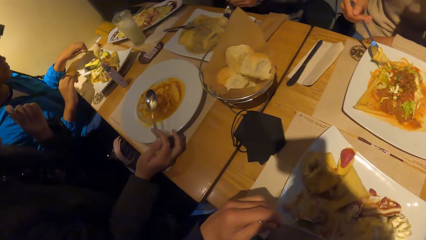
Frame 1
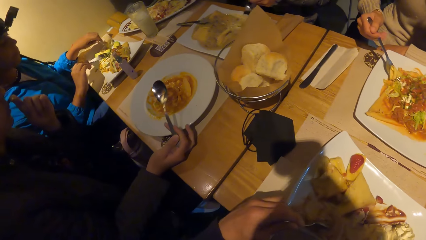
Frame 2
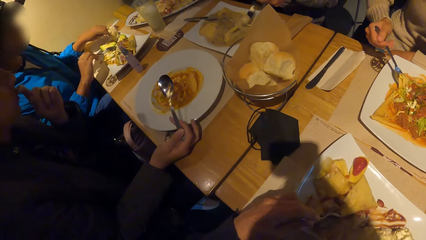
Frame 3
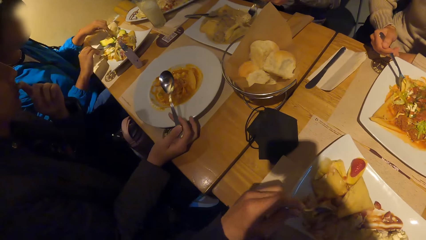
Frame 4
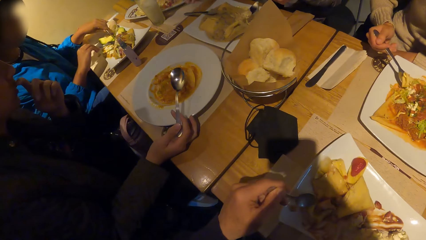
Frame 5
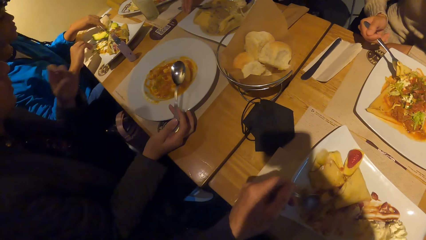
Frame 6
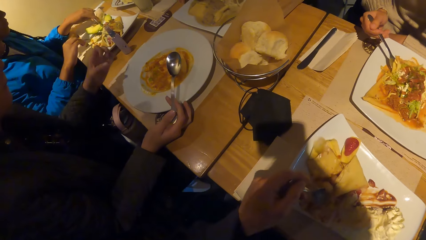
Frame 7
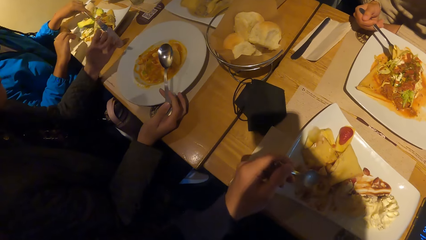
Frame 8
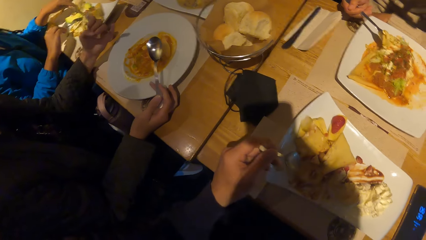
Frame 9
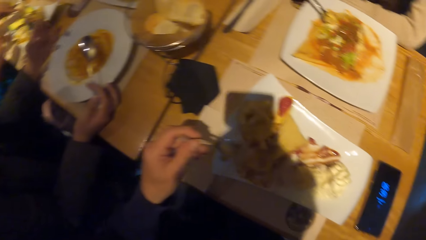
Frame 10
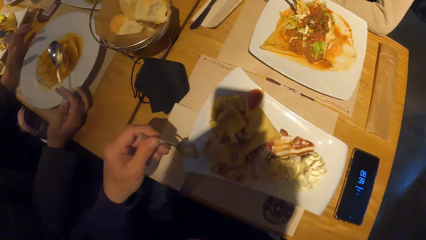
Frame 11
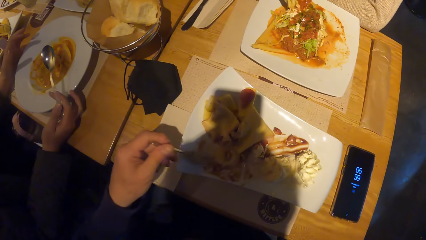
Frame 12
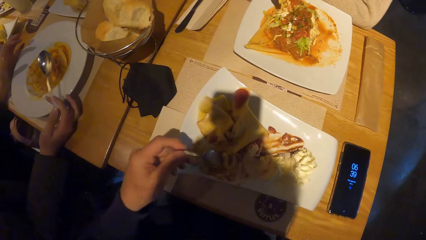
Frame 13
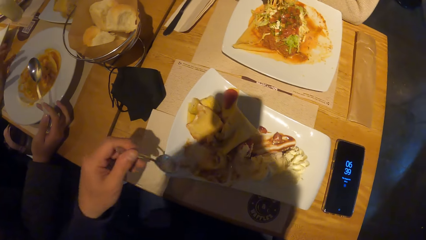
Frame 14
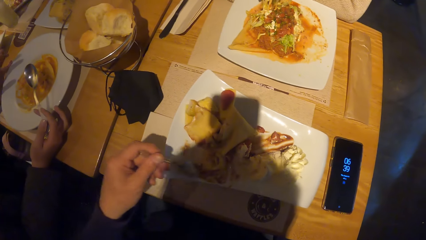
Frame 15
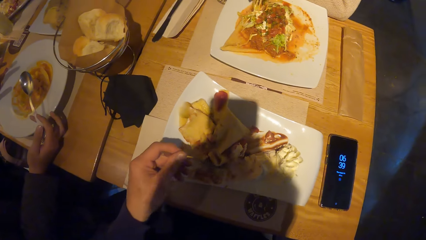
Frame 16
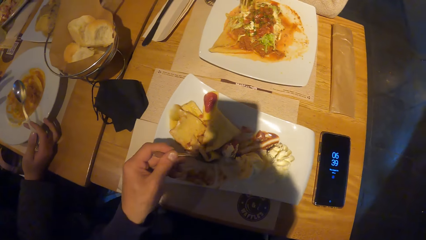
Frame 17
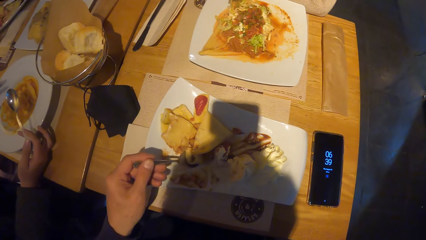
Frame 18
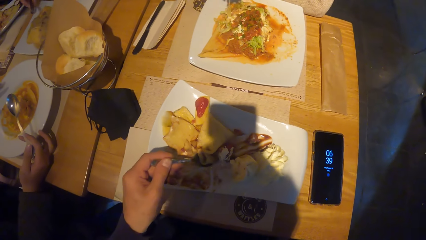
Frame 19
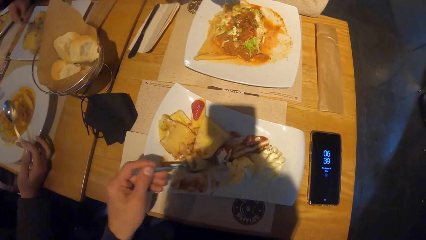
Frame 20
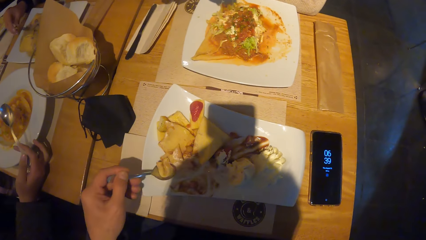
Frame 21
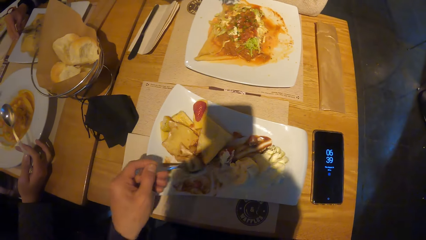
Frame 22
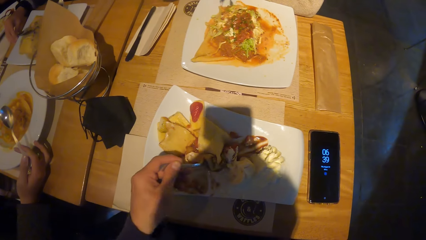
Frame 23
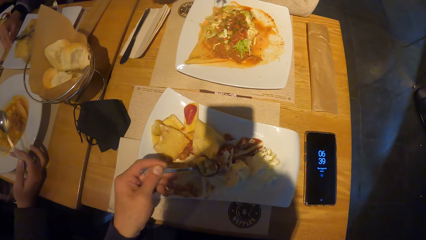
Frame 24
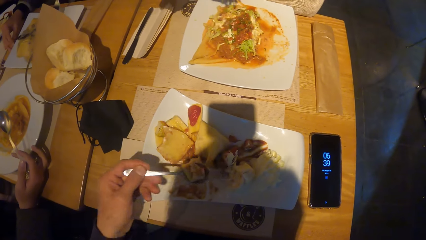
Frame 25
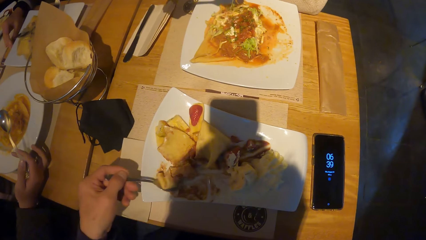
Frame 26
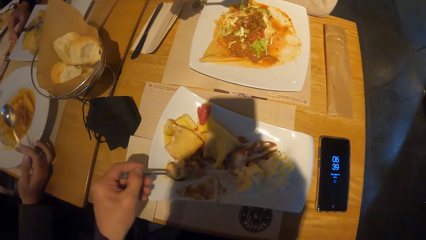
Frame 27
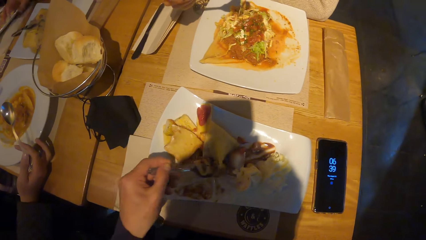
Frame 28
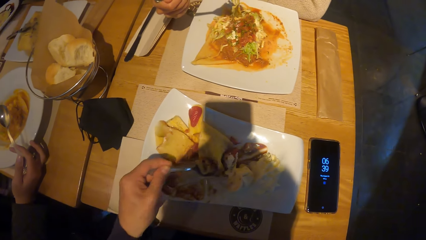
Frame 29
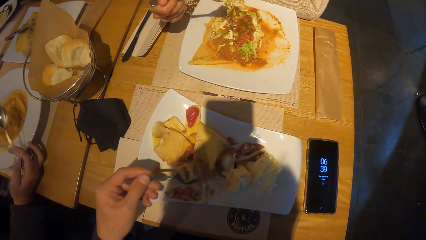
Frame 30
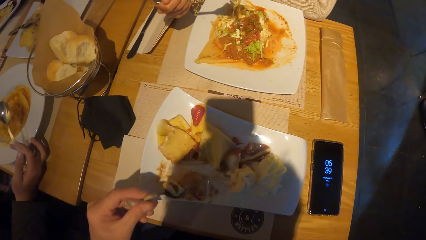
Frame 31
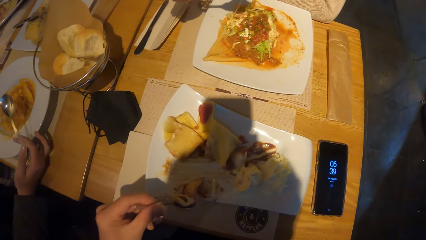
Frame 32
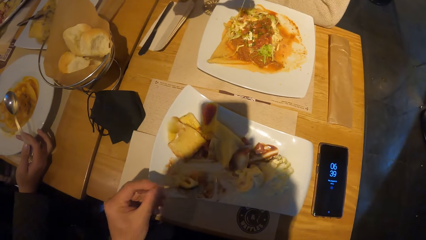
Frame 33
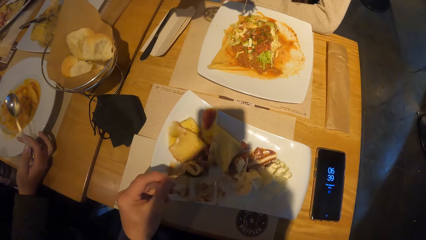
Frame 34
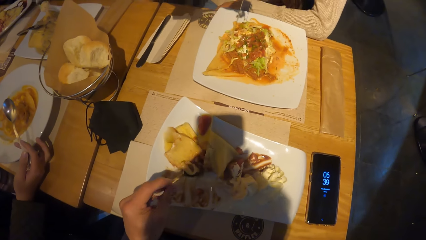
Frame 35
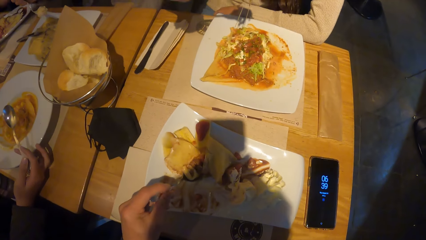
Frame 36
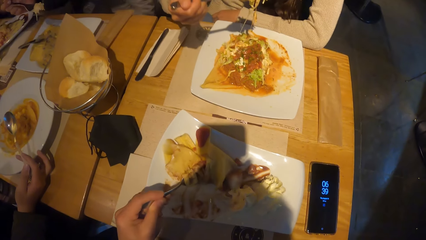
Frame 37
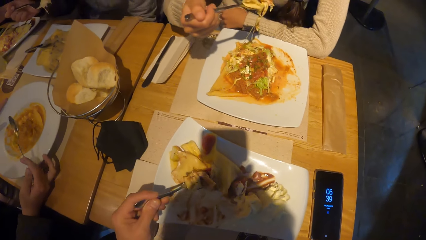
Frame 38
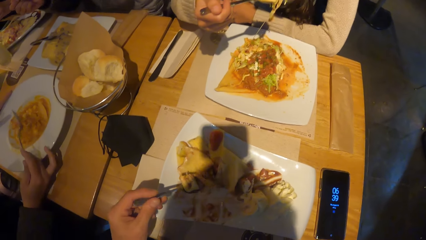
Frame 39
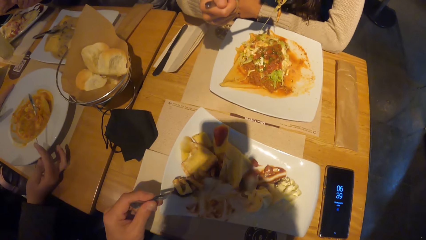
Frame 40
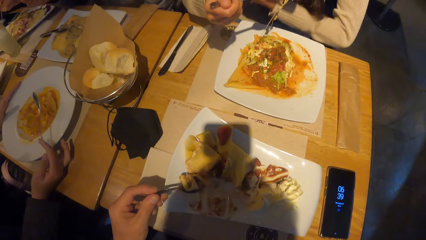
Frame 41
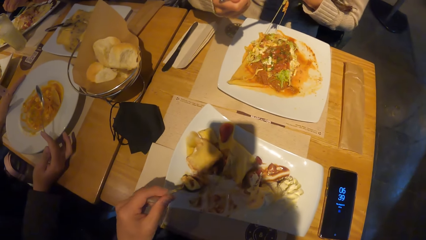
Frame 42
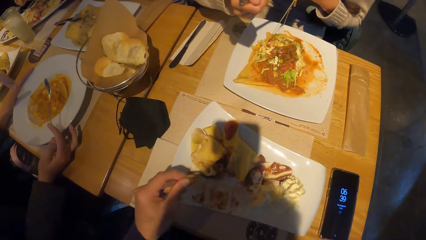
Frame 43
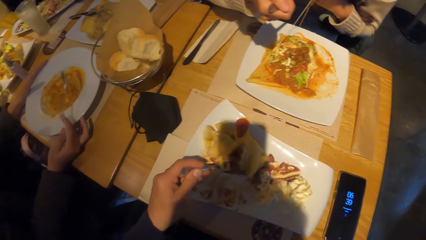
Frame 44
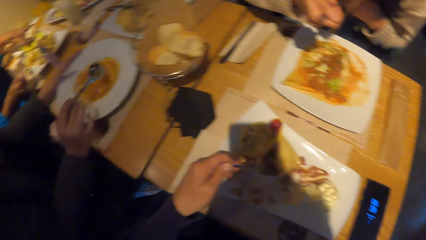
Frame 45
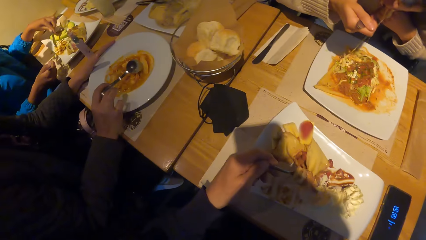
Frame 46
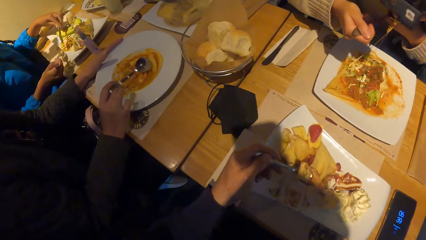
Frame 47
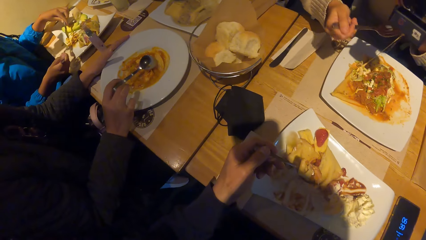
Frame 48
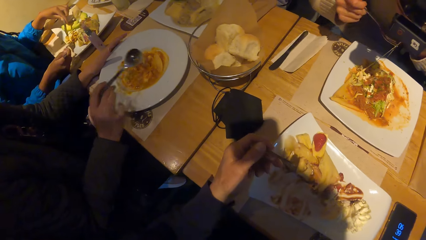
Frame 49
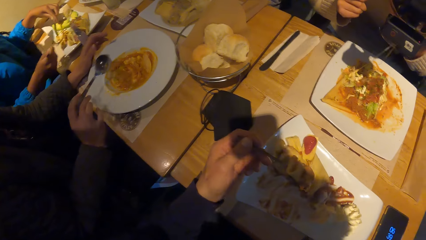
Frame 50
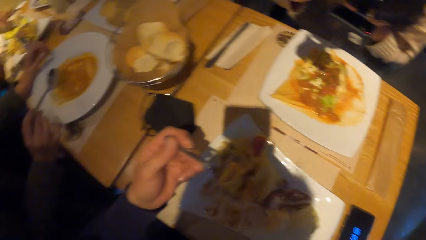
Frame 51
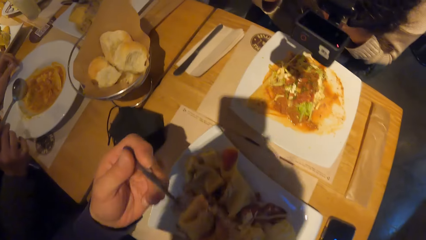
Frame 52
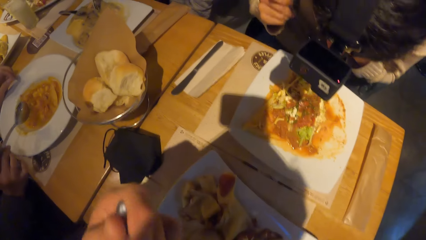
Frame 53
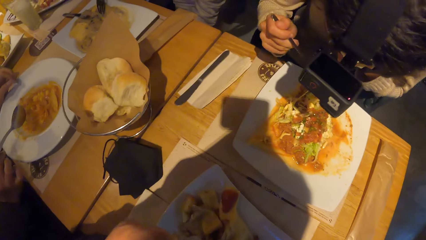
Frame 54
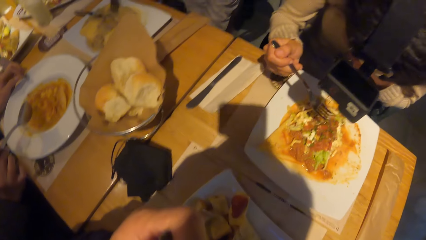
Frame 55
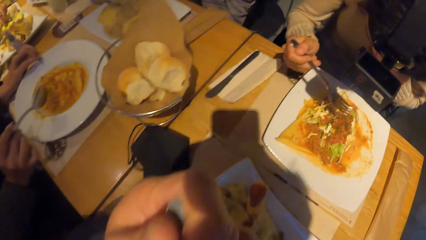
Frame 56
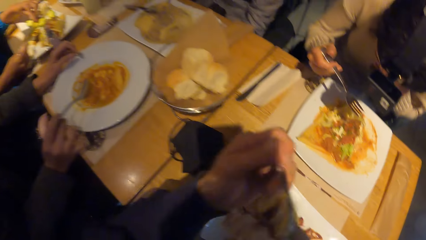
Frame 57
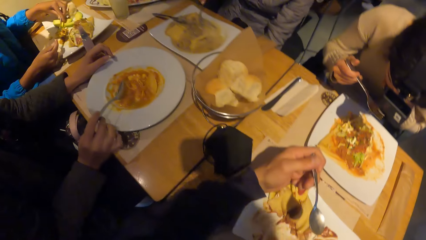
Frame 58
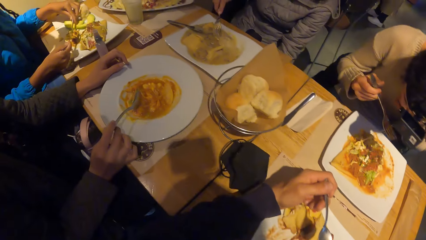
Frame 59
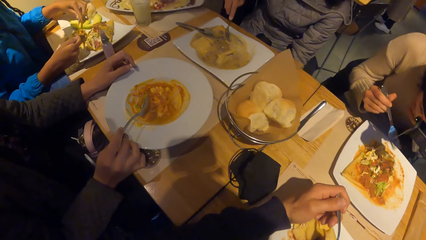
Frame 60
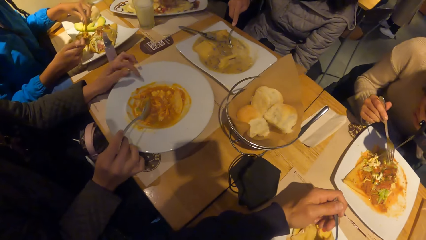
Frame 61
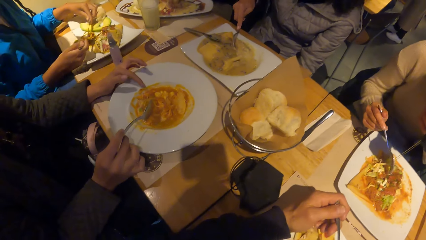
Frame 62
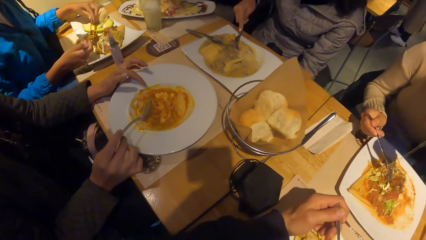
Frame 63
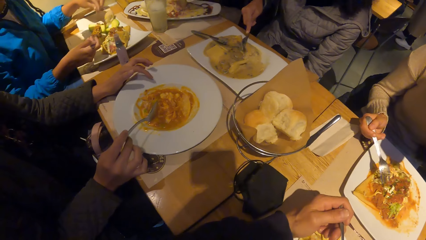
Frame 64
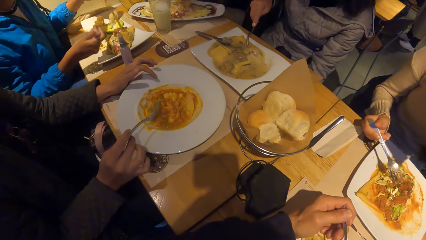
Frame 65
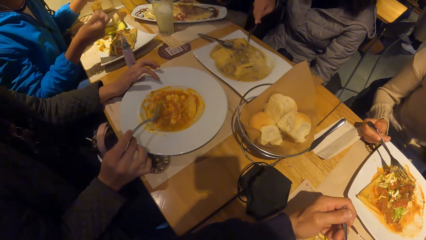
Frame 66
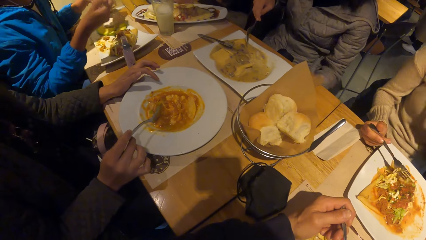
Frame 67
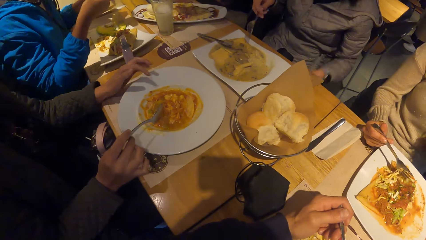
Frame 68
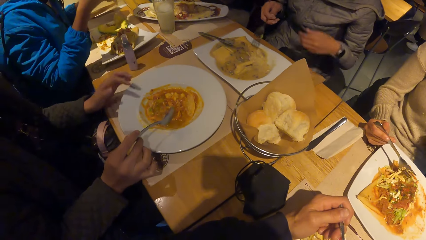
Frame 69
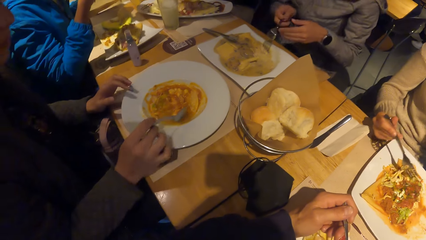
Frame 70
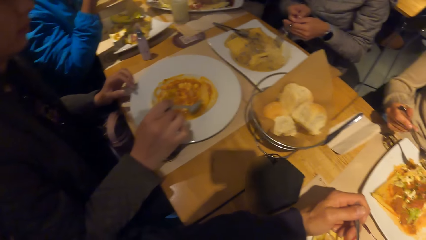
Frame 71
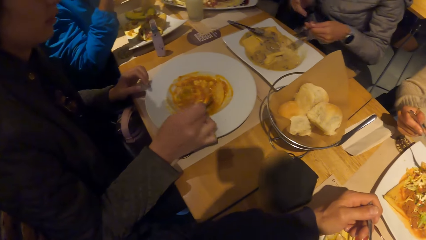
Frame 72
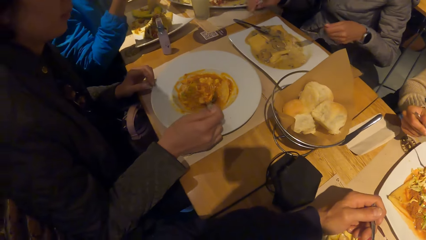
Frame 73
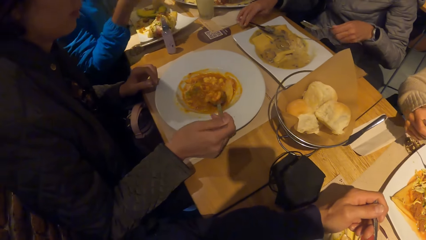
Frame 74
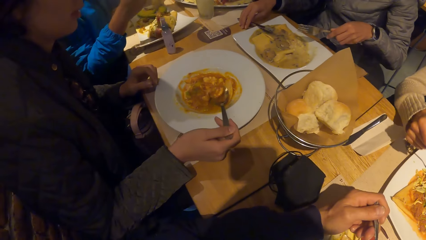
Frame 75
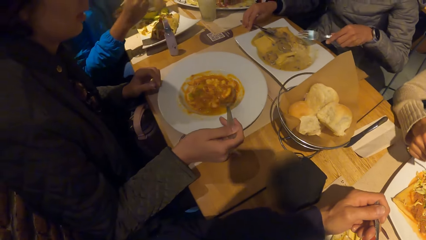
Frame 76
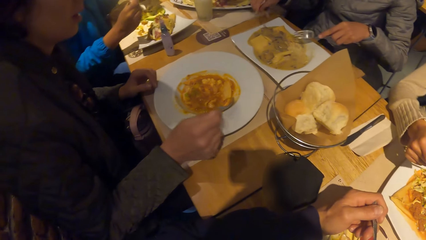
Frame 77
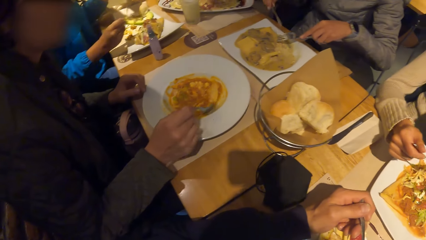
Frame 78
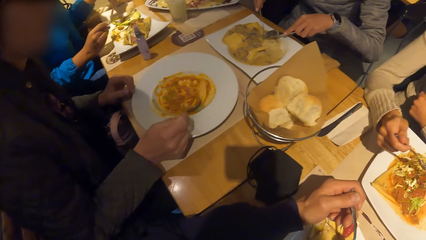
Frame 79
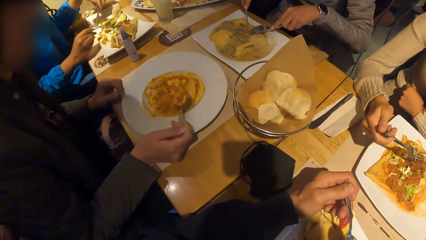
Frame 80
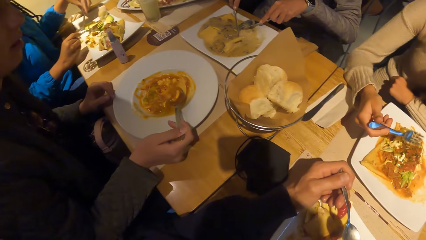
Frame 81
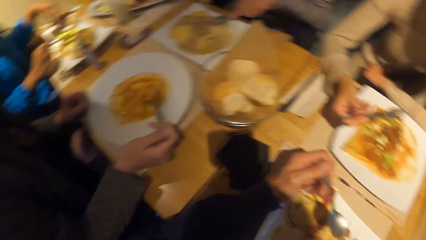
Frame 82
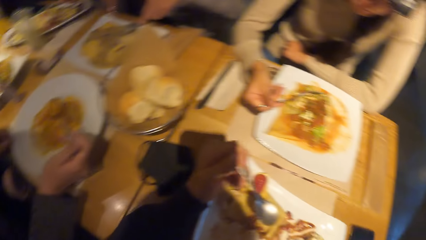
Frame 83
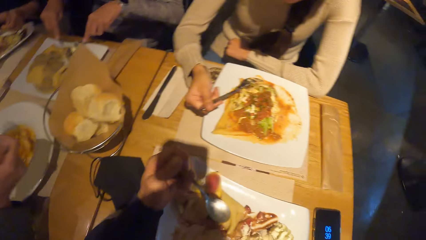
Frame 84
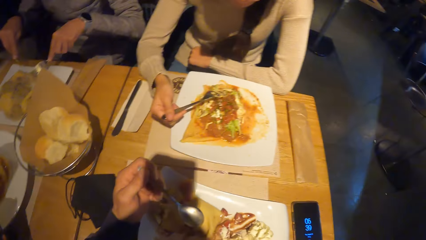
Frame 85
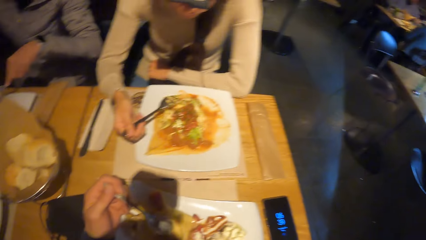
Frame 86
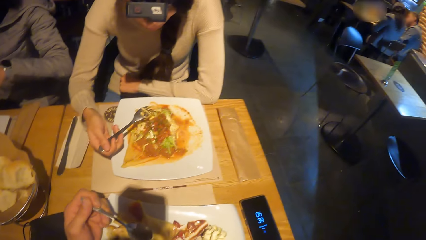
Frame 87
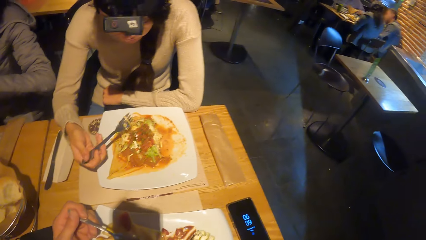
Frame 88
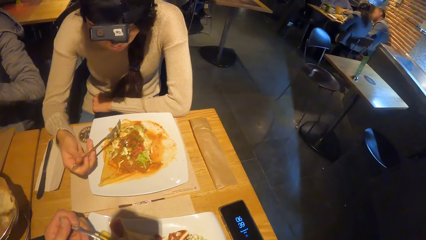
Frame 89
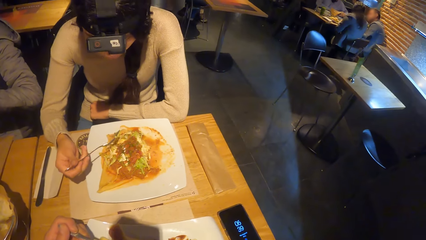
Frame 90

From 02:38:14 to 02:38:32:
The camera wearer looks at the plates of food on the table. A woman eats with a knife and a fork. The camera wearer scoops the food with the spoon and puts a spoon of food in the mouth. They look at the breads on the serviettes. Another woman holds the knife in her left hand. The camera wearer holds the spoon with the left hand.
